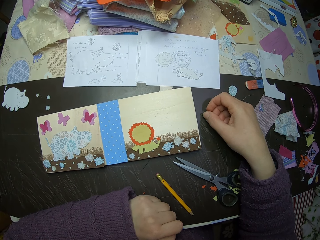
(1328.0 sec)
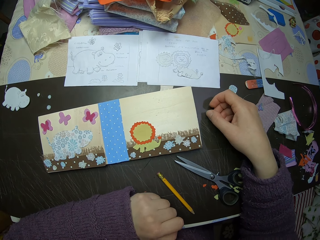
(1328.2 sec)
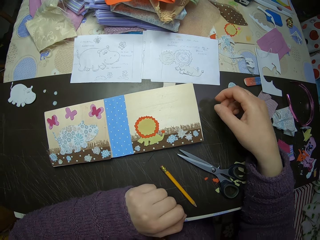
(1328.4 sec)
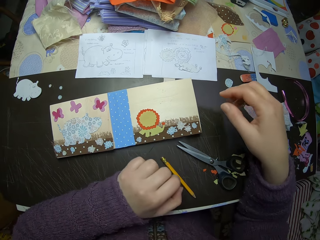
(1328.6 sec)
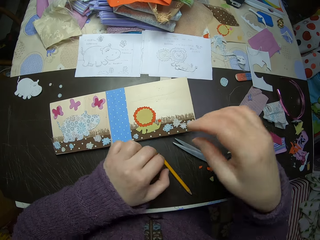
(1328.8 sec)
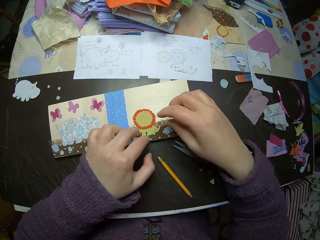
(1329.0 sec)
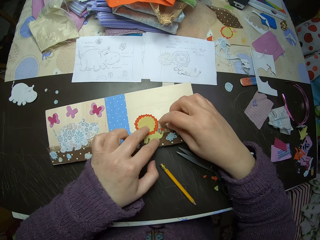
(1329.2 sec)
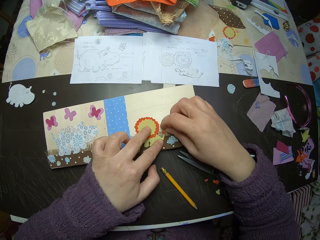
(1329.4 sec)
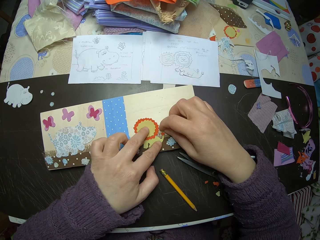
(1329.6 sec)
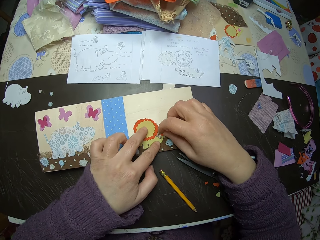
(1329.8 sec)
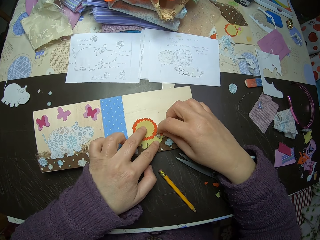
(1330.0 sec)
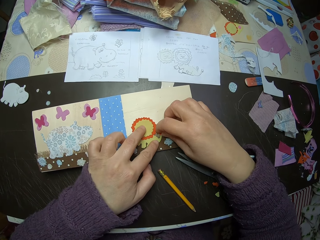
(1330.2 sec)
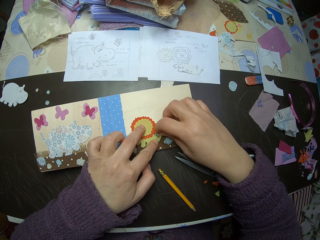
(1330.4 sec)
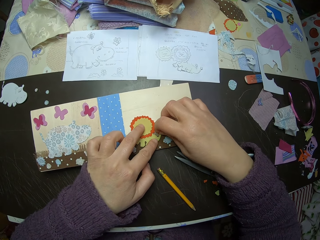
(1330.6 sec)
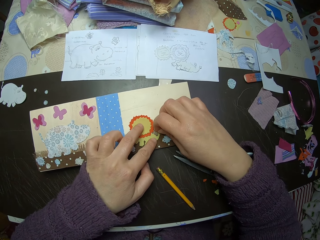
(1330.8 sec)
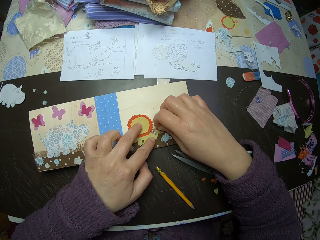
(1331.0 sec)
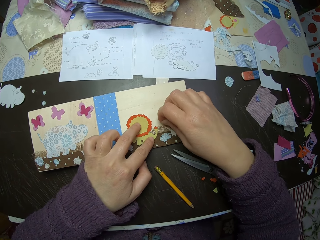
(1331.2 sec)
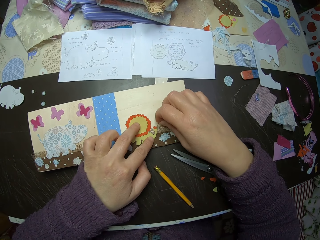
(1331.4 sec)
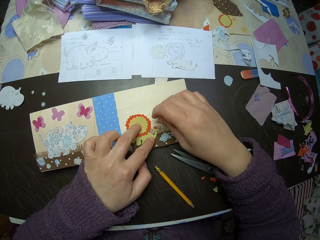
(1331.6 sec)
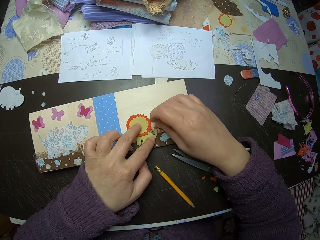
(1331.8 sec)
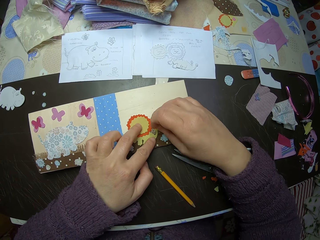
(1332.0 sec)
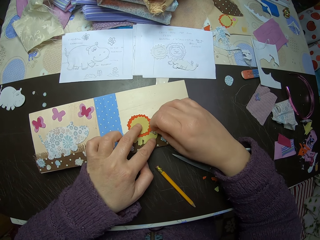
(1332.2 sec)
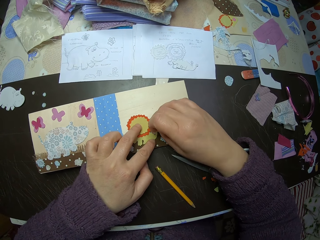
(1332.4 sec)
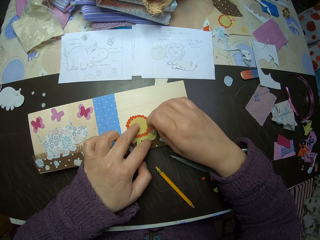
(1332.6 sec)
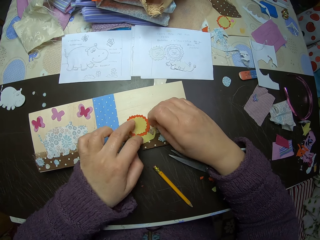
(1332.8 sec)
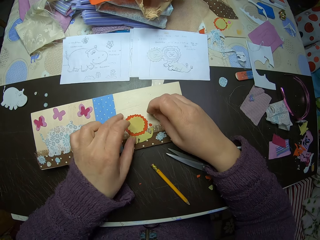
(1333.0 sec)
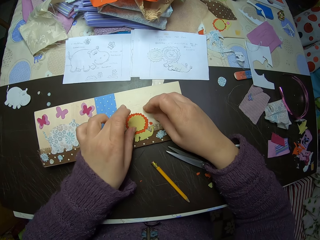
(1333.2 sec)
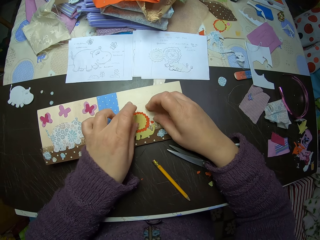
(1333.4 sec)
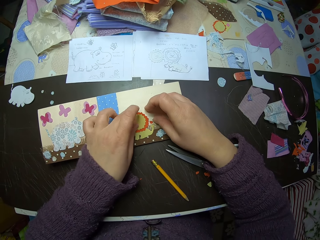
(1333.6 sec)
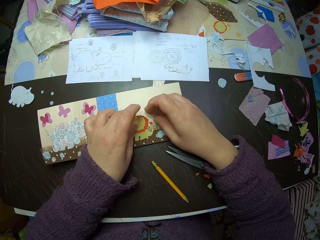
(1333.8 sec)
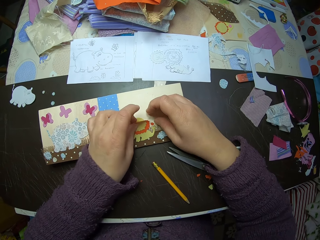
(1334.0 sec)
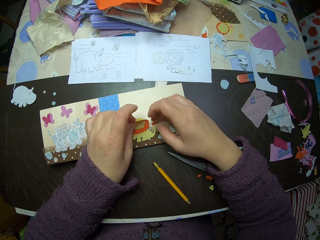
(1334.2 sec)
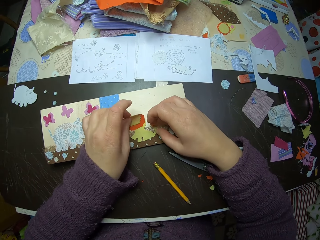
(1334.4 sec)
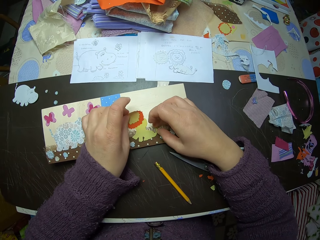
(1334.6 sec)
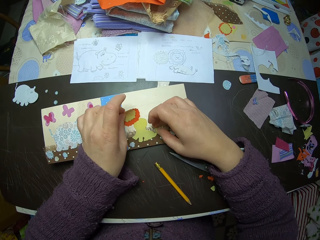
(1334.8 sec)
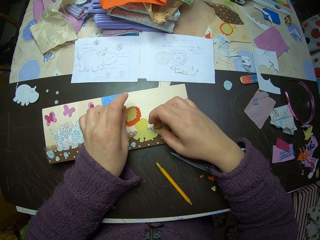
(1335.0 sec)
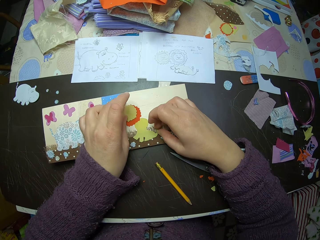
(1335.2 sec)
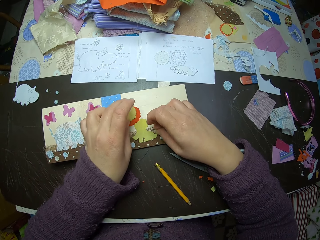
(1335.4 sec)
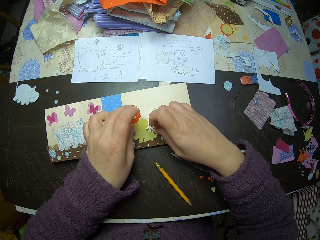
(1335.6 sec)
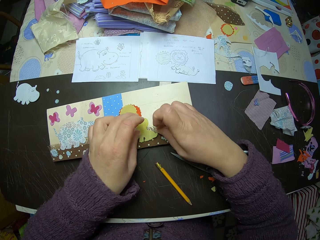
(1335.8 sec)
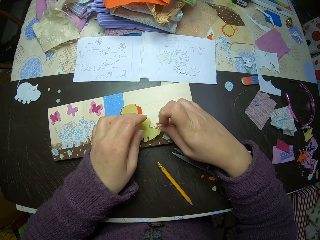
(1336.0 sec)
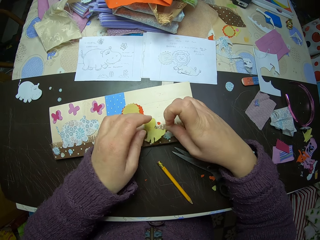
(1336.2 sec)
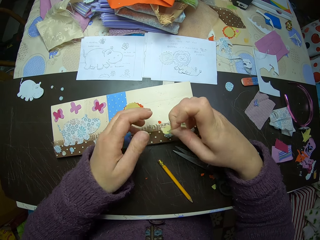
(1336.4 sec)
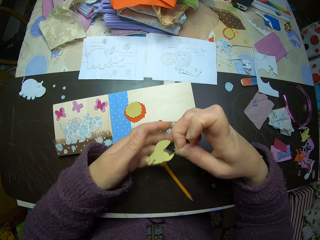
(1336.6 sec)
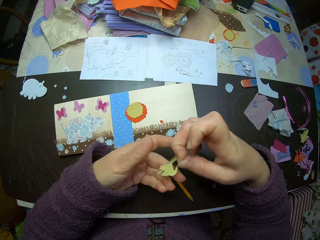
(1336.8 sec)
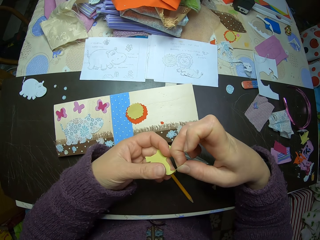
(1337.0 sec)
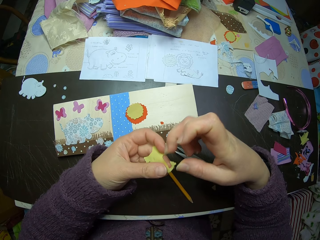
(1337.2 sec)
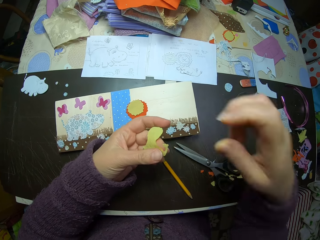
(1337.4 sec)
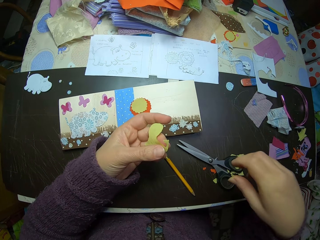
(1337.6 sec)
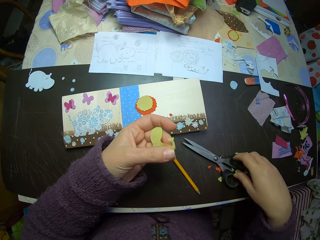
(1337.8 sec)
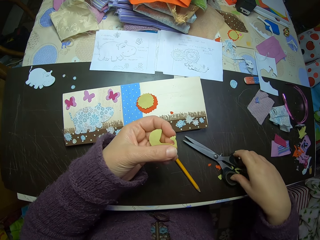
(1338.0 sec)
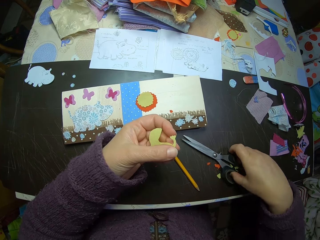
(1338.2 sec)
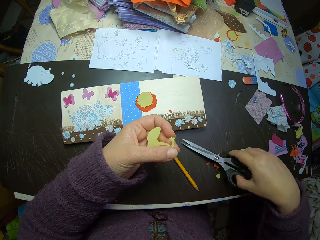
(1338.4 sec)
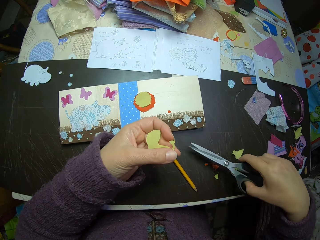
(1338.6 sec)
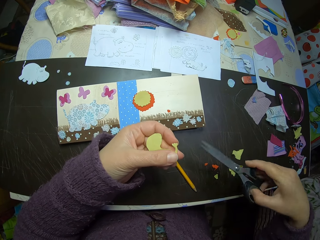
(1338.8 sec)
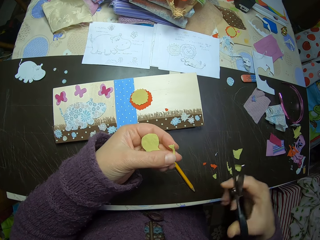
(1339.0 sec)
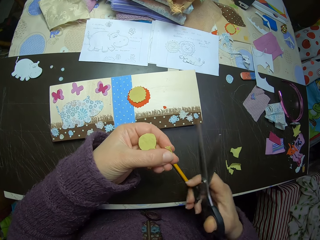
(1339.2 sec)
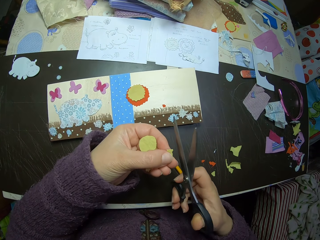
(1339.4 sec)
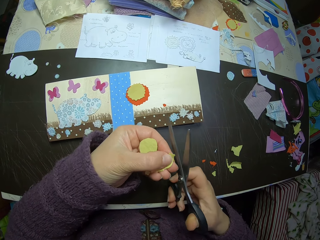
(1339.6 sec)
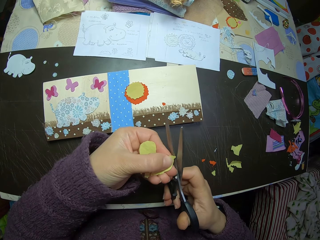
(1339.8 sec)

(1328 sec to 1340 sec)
The camera wearer adjusts cut-outs on the paper collage. They touch the paper on the book. They disassemble the paper lion illustration. They pick pieces of paper from the book and place the pieces of paper on the book. They pick up the paper lion illustration body part from the book. They pick up the scissors from the table.

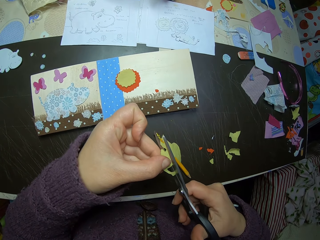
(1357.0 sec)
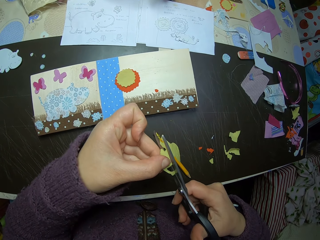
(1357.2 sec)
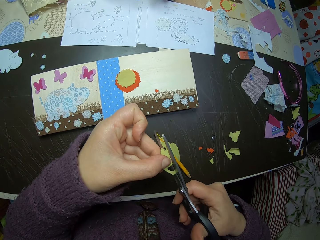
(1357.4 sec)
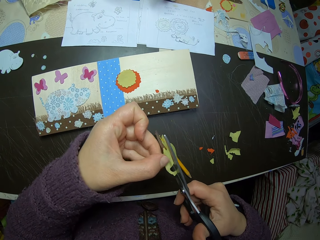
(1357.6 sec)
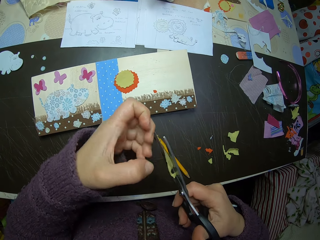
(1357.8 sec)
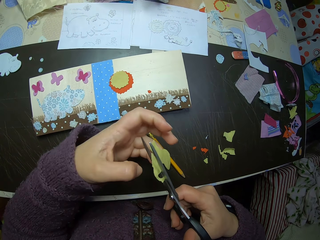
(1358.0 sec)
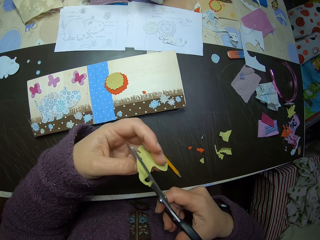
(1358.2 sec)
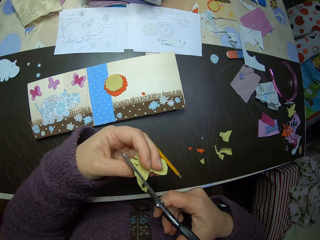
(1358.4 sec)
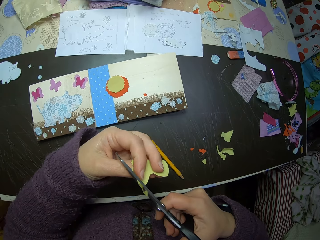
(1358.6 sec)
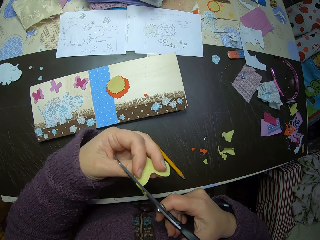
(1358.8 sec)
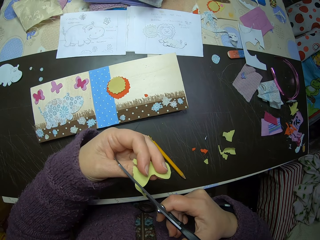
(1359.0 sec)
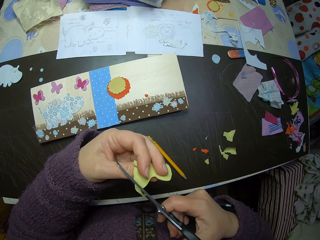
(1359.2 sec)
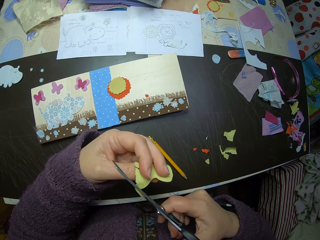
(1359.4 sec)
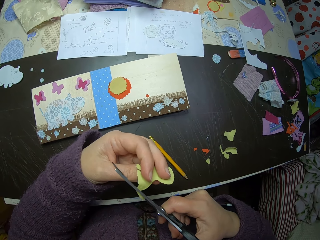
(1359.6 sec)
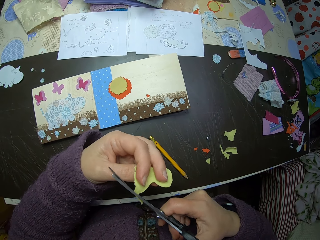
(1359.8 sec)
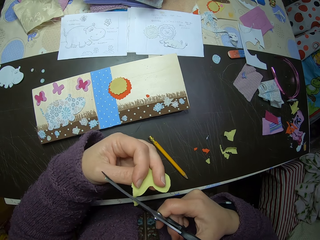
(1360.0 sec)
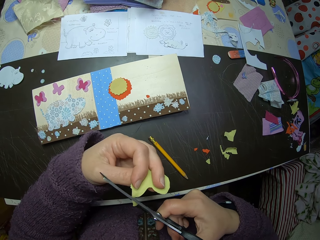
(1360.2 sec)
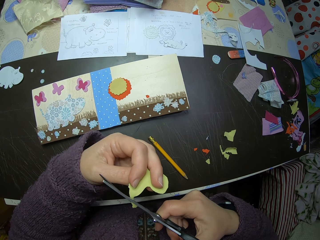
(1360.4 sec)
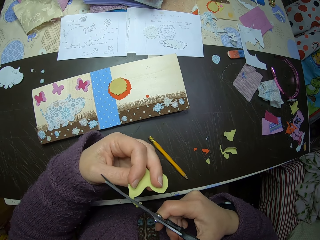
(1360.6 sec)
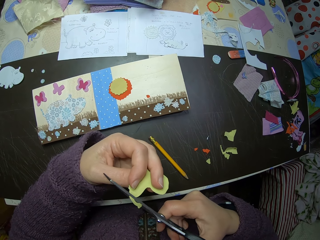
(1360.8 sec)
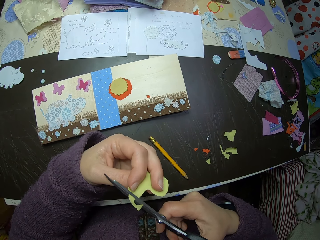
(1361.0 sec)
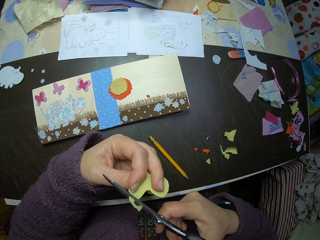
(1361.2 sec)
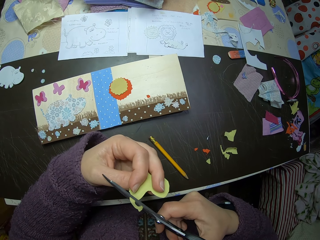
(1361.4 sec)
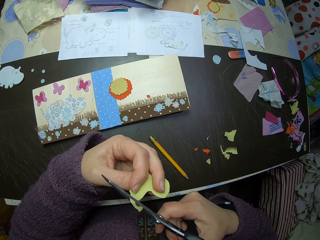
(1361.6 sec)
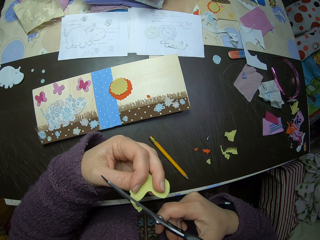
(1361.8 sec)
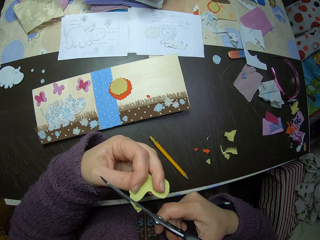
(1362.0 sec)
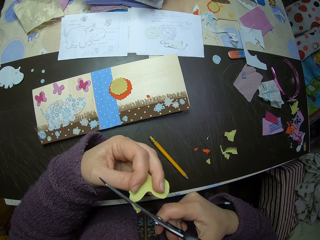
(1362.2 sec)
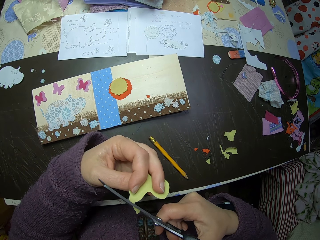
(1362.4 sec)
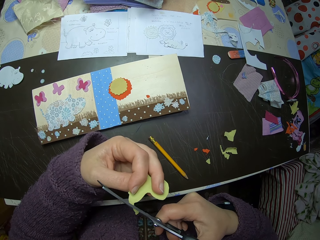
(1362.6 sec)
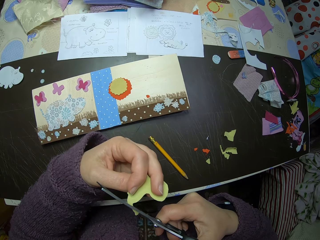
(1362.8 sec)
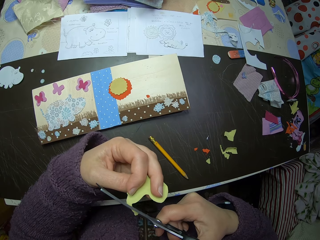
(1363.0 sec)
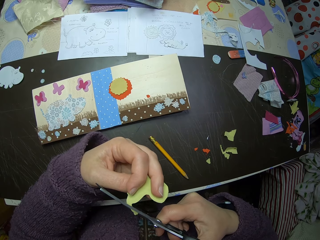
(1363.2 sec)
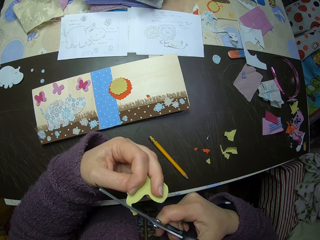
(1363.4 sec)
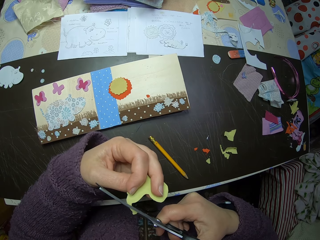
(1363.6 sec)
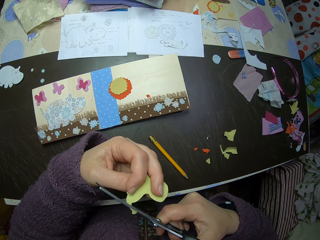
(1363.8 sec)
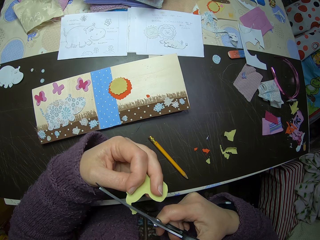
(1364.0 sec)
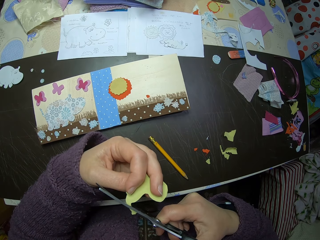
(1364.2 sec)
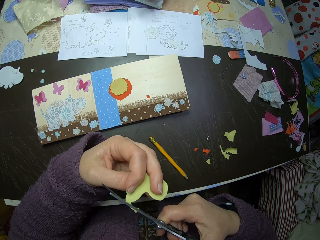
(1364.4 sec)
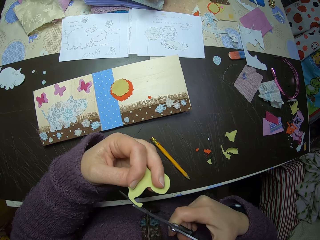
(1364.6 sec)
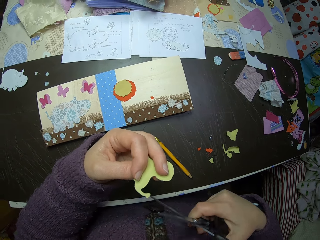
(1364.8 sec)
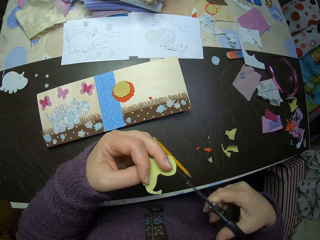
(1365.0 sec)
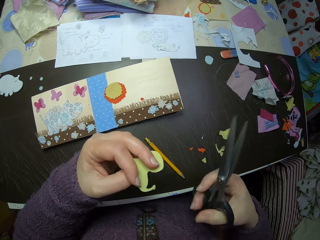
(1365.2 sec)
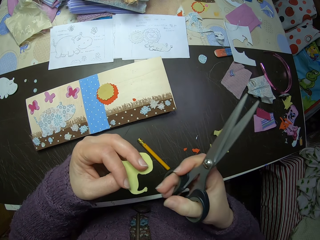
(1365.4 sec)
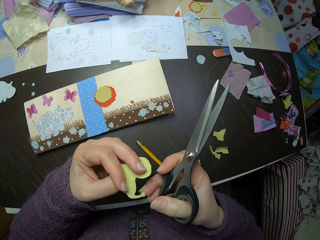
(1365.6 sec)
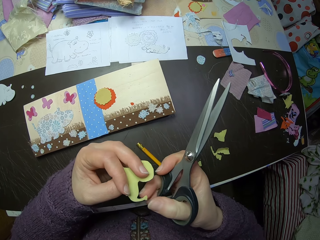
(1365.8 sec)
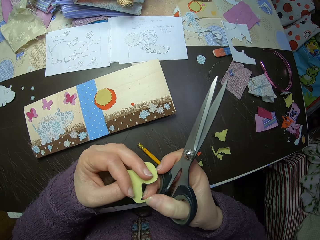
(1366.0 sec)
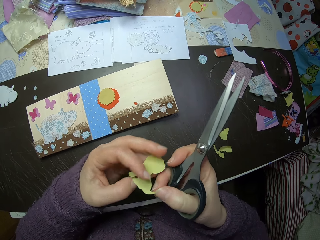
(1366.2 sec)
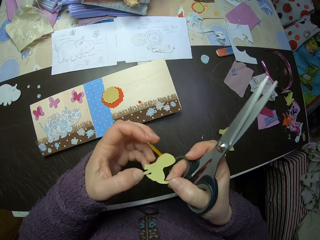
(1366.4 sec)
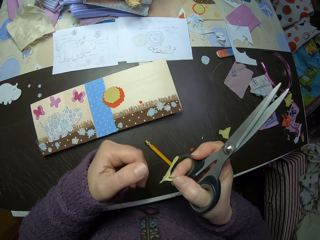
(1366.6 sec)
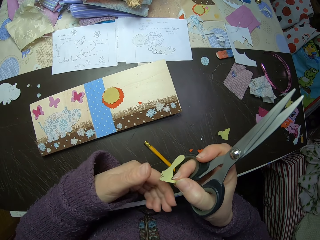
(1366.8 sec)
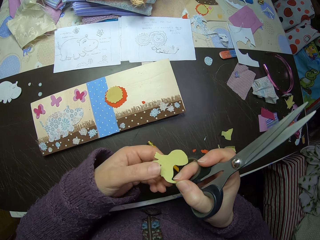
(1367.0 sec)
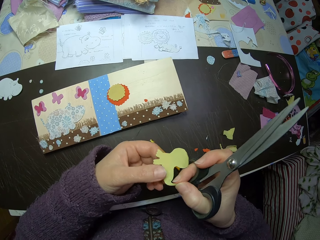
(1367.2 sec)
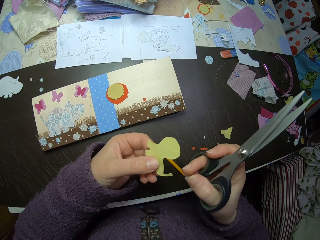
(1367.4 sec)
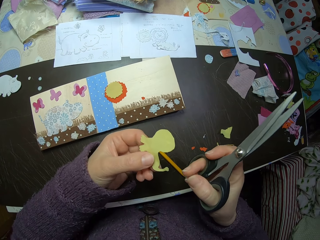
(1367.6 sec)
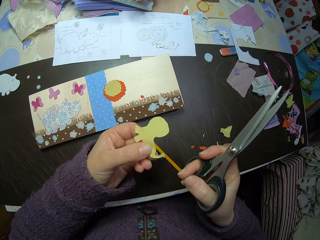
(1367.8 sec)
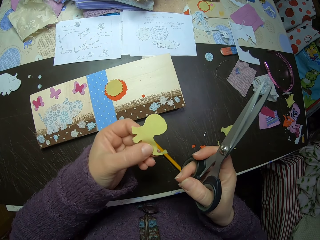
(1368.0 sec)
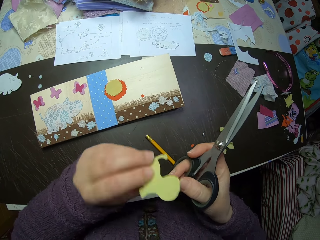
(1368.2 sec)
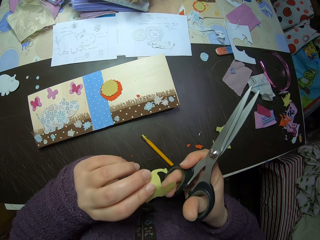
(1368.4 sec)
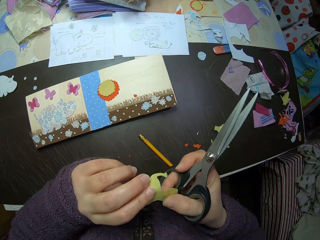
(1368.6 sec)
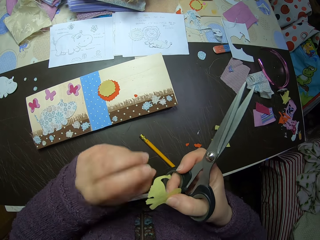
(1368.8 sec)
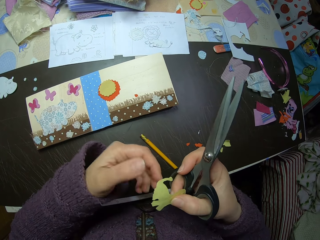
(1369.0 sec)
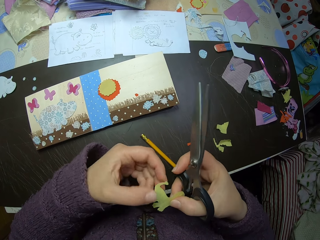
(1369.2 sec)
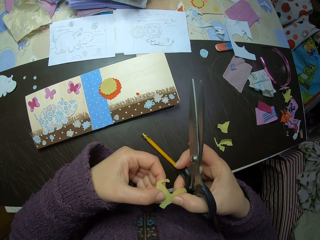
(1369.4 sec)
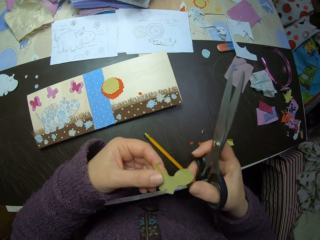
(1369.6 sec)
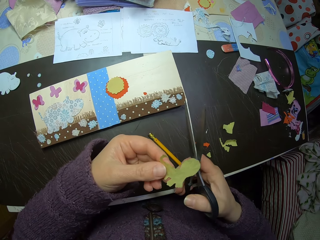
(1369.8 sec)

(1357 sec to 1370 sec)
The camera wearer adjusts the paper cut-out. They handle a fabric and turn the fabric.
